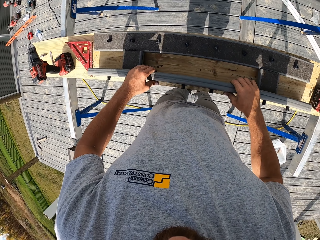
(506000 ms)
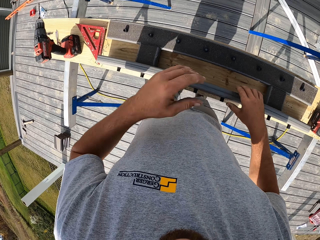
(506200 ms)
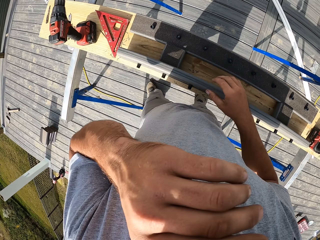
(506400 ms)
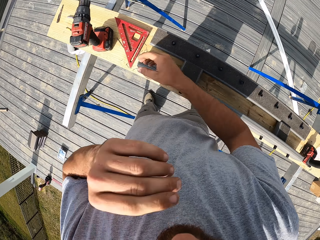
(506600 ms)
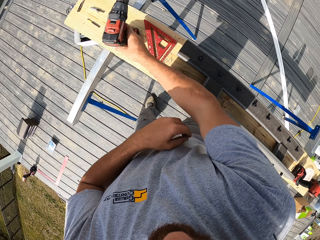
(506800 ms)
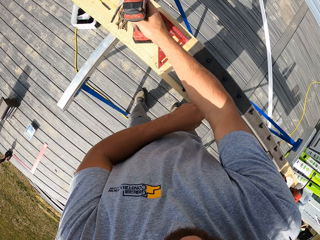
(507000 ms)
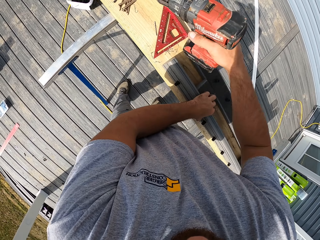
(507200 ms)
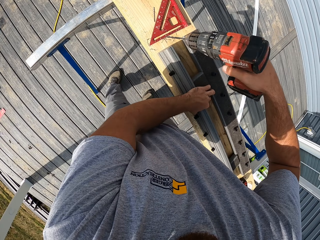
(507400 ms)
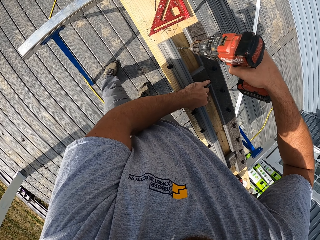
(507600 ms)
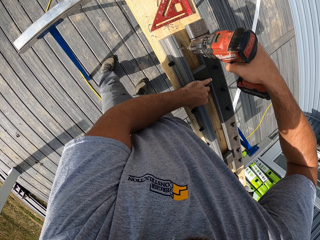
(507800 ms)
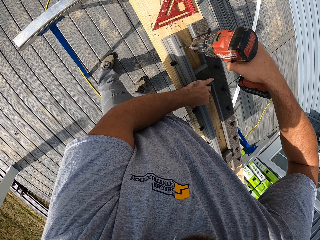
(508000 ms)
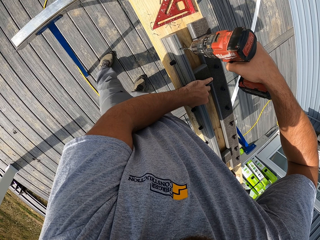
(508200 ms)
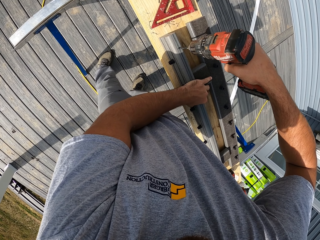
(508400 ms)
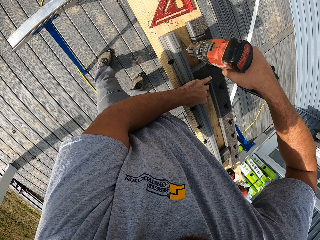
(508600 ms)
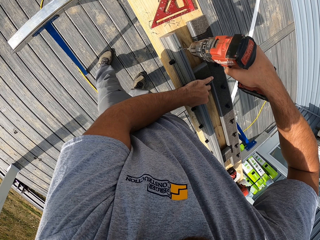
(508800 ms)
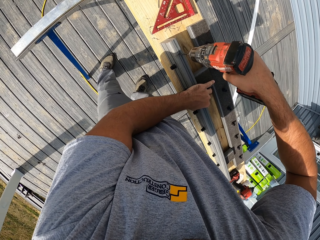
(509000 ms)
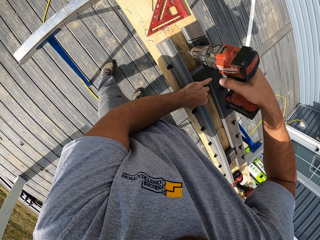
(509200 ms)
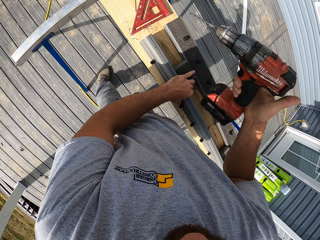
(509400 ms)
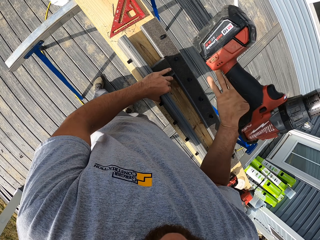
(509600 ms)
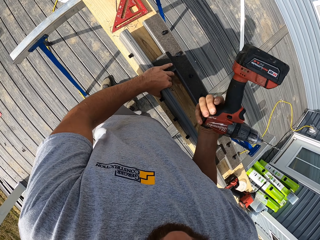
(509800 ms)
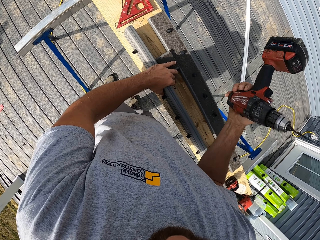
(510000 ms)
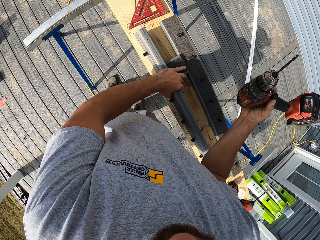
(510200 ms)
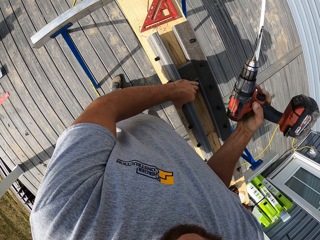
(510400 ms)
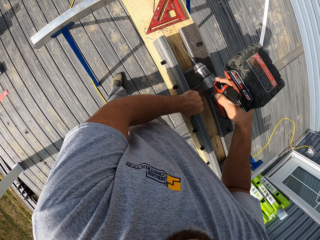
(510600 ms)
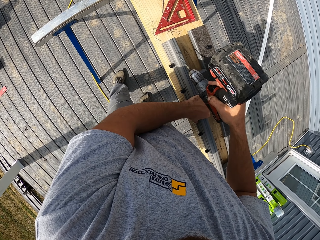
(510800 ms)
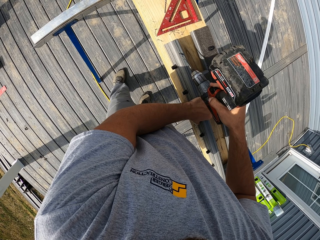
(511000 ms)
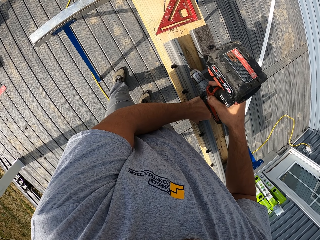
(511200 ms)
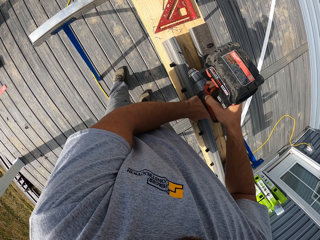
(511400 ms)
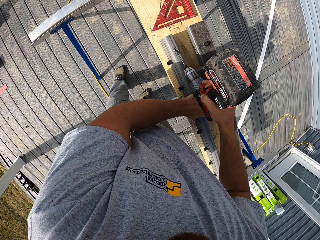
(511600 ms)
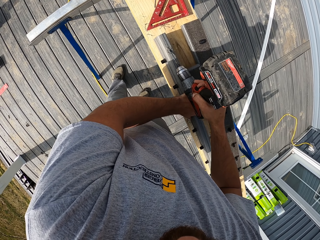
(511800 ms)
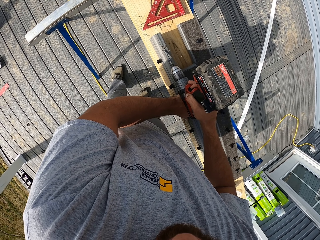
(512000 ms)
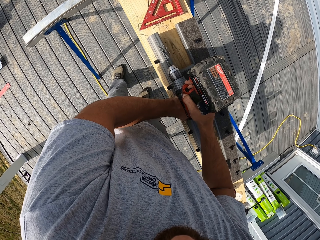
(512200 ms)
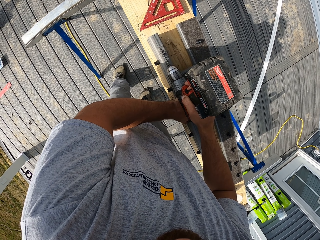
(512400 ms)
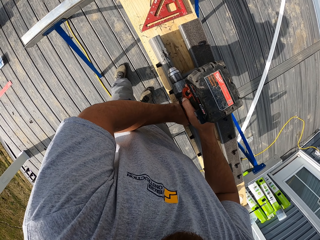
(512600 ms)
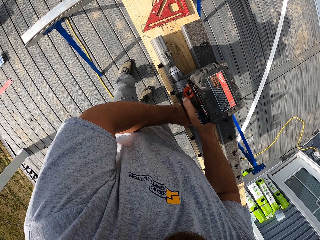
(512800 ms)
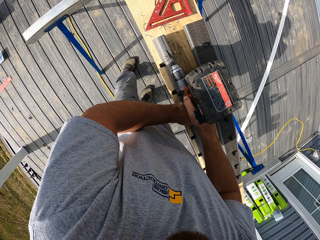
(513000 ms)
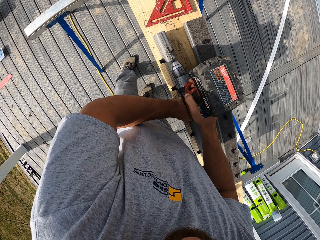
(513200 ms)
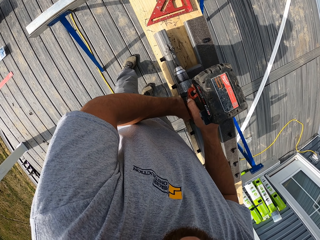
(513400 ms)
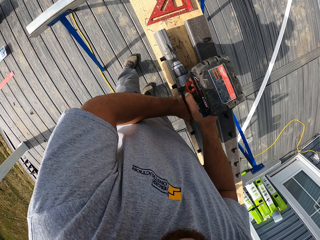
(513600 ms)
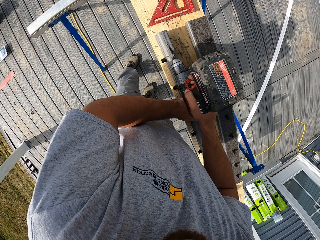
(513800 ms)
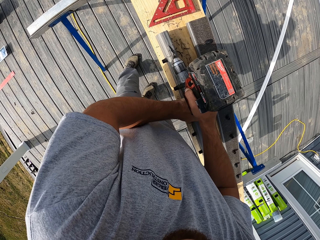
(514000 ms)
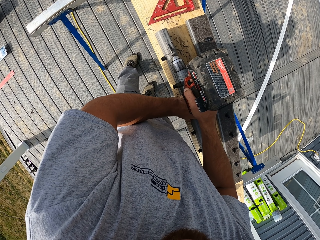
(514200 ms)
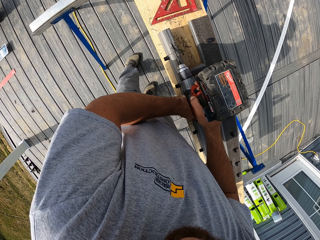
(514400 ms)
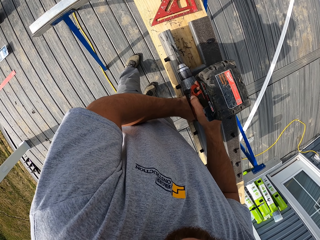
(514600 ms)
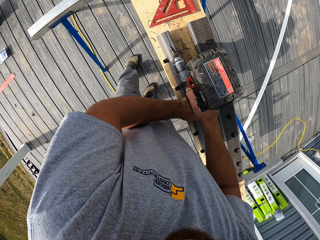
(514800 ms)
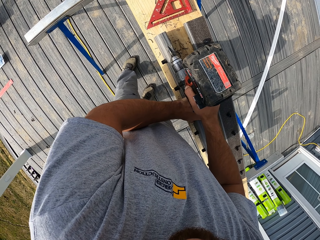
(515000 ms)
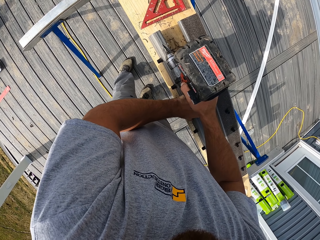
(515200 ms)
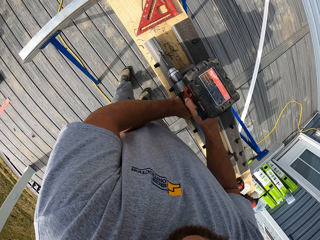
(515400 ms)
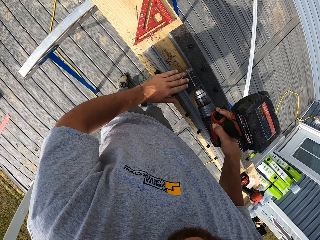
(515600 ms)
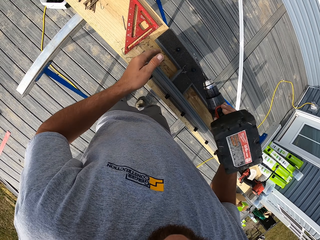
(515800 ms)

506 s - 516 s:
The camera wearer picks up the drill from the bench. They drill the wood.

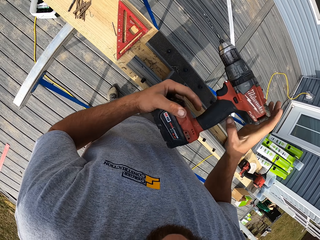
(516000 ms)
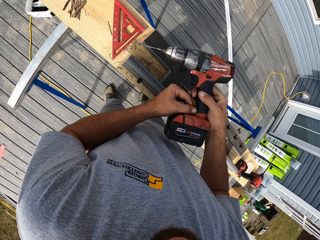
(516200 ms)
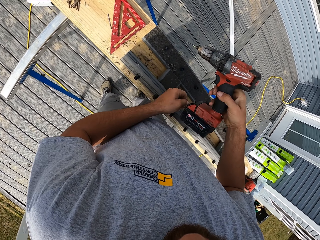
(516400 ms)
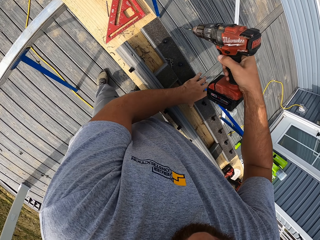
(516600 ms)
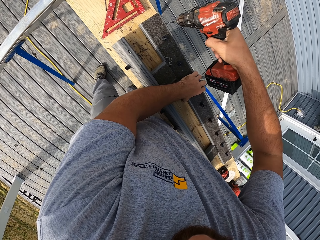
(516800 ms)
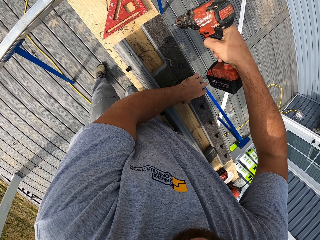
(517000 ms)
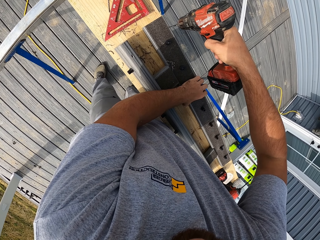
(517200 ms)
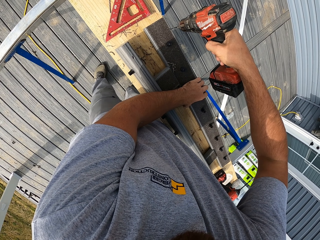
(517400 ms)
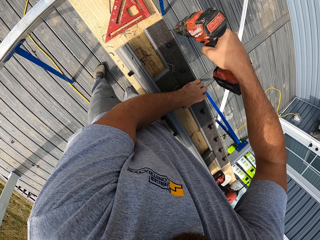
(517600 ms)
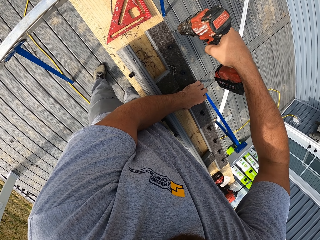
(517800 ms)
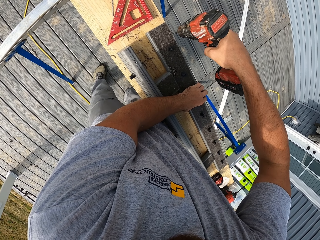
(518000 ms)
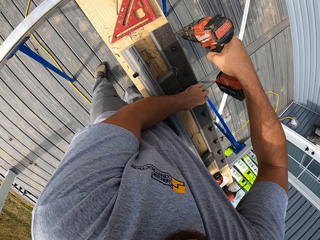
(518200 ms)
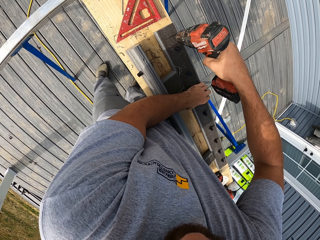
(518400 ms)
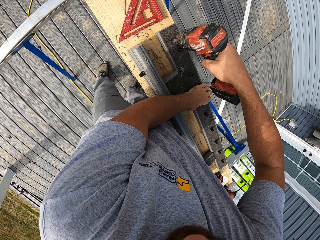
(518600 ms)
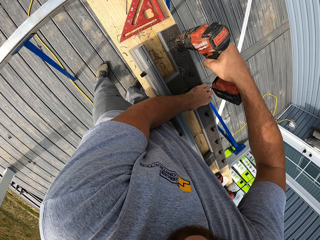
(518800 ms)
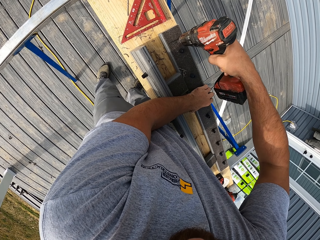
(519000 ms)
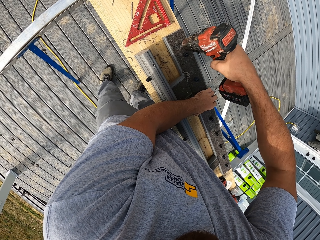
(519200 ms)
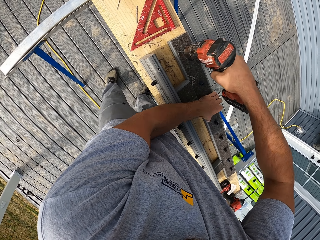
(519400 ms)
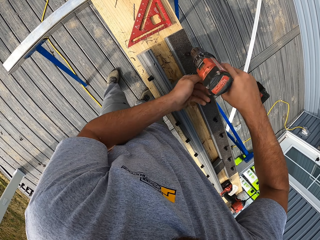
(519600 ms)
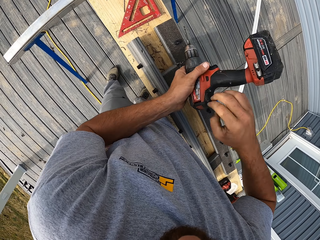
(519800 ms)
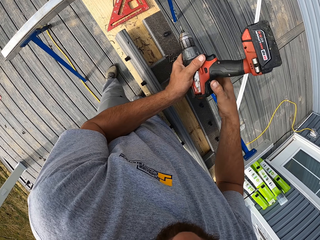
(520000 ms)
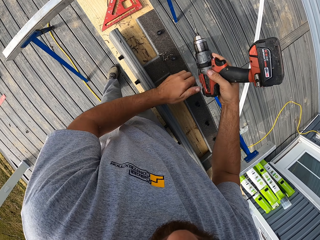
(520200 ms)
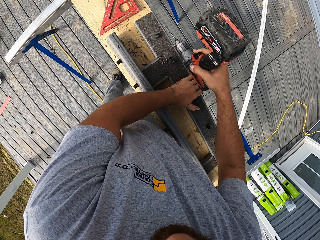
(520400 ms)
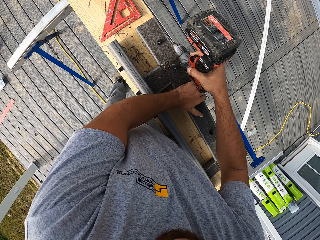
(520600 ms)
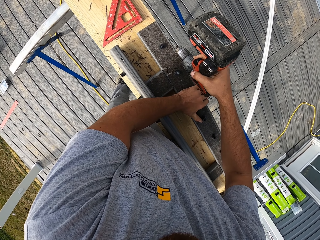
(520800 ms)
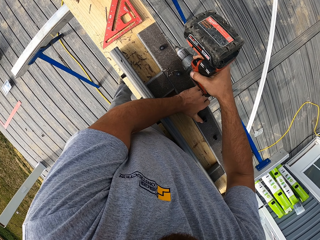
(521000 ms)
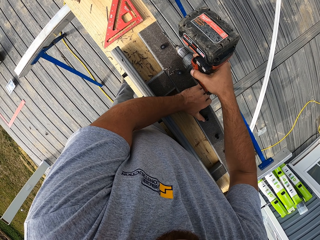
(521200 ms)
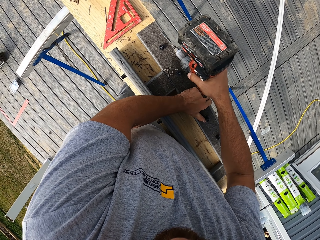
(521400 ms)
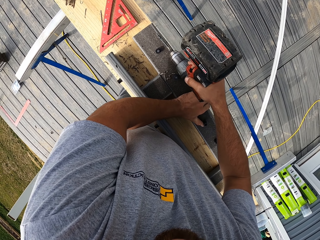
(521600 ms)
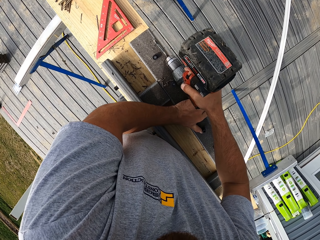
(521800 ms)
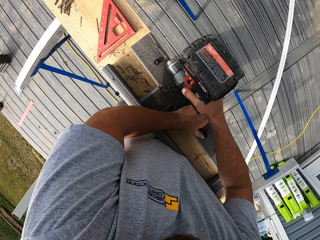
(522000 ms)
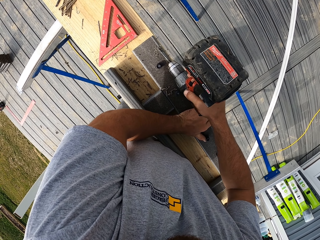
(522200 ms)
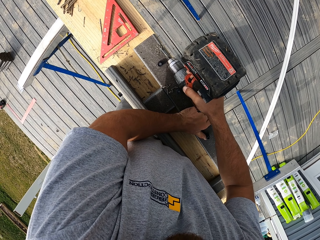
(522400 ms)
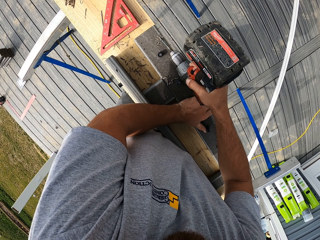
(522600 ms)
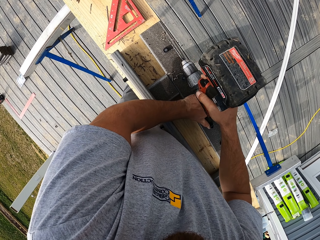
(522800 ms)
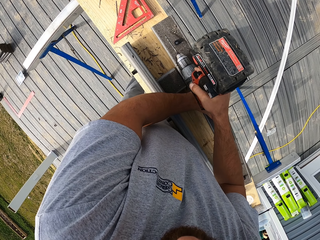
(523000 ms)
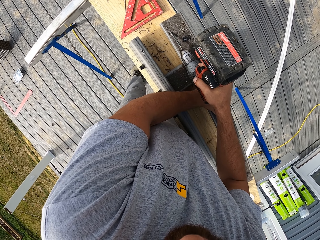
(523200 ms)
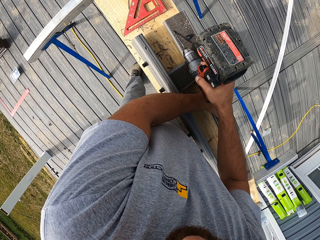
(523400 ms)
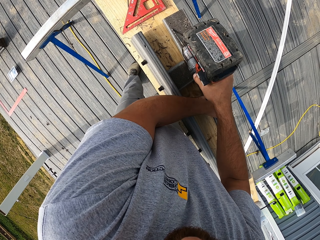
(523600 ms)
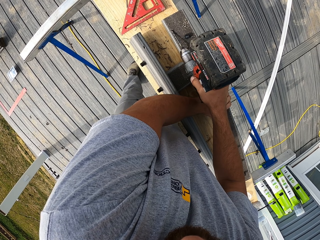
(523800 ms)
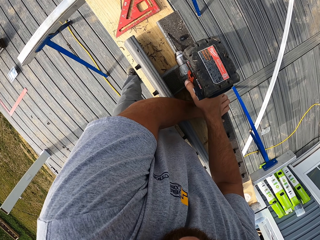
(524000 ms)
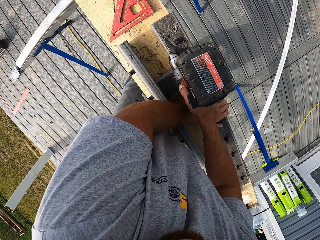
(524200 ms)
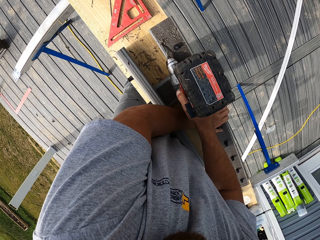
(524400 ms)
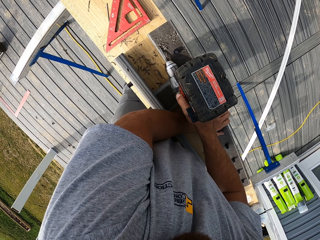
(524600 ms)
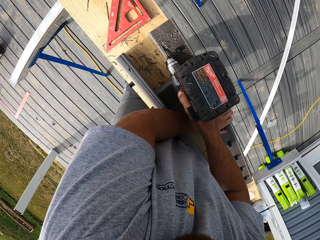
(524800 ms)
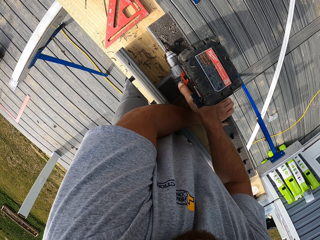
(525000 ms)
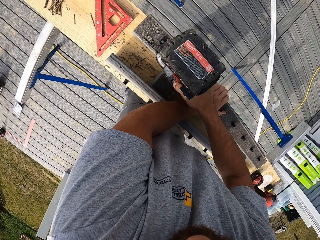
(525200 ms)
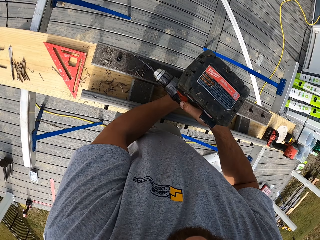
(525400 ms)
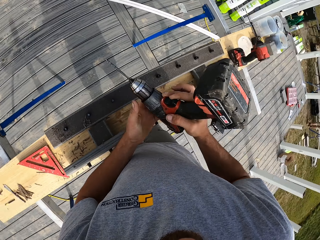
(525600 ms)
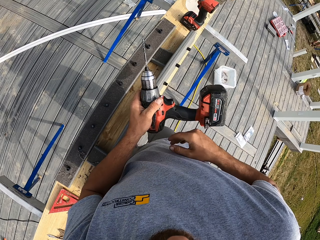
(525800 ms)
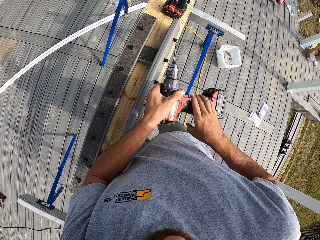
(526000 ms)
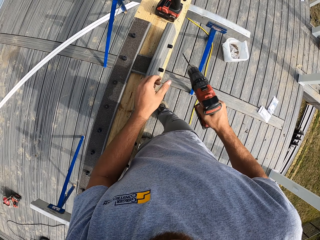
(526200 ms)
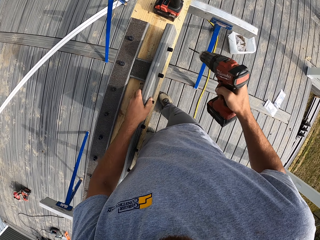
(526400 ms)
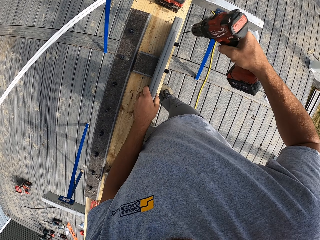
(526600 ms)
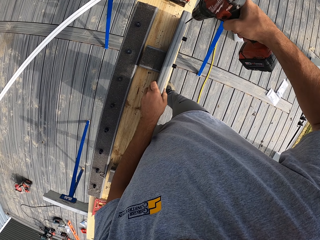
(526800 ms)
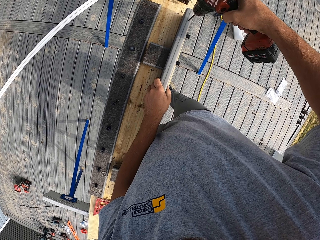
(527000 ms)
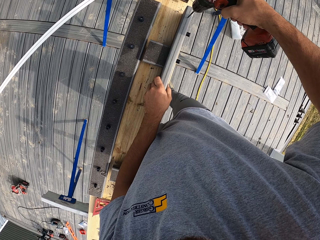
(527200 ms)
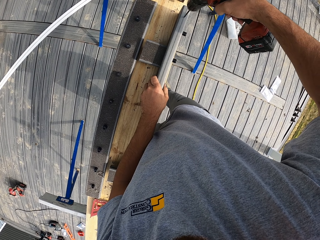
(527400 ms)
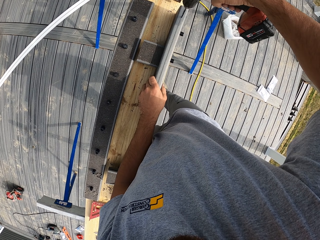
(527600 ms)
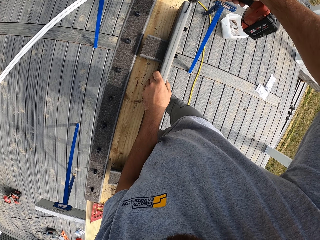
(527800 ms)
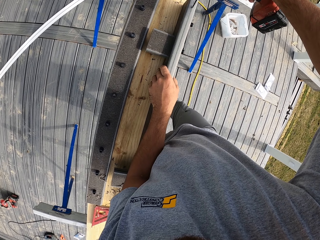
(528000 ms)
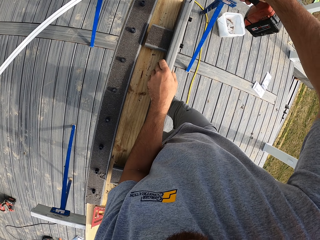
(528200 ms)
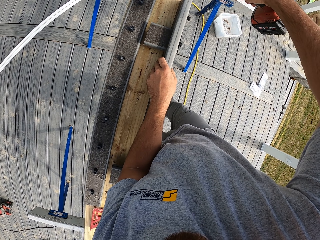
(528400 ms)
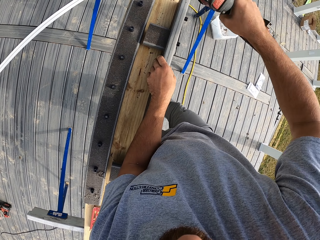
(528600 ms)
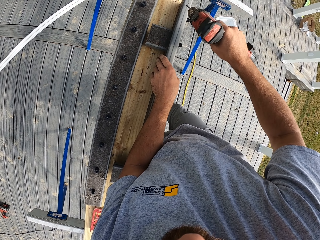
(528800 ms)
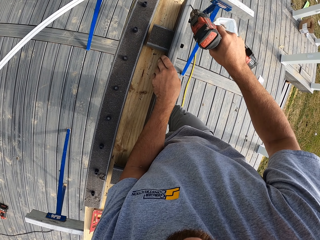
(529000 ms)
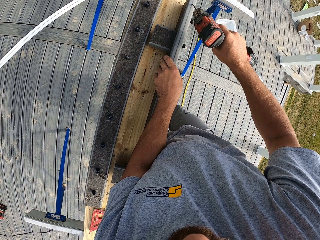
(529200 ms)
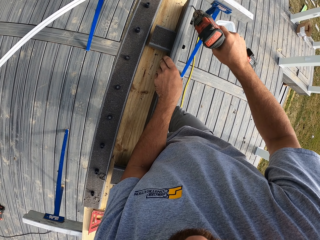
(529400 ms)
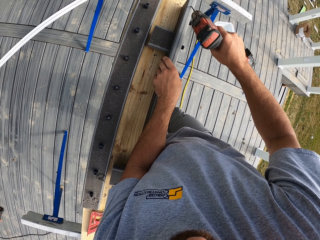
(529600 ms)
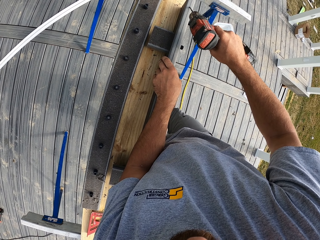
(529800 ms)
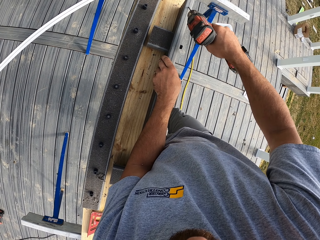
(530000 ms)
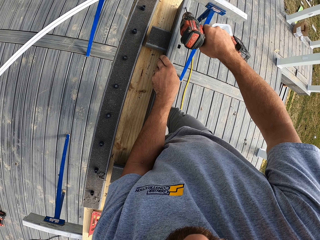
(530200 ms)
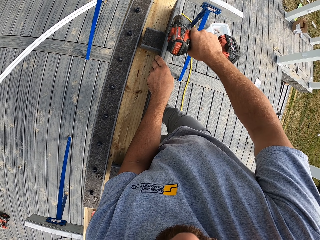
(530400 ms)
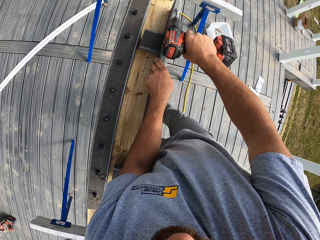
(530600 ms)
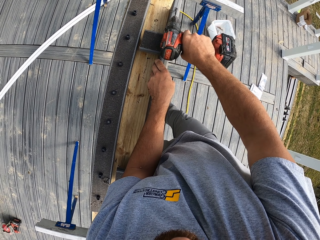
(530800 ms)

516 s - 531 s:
The camera wearer drills the wood. They remove dirt from the wood with a drill.
